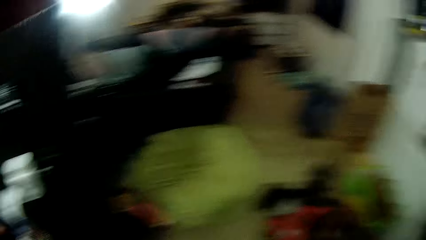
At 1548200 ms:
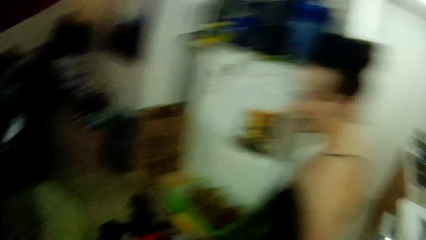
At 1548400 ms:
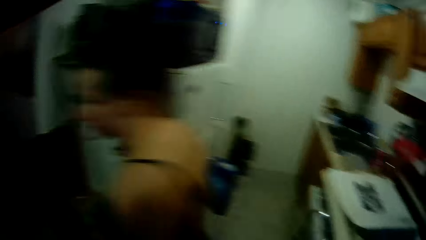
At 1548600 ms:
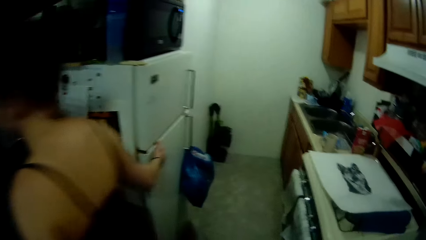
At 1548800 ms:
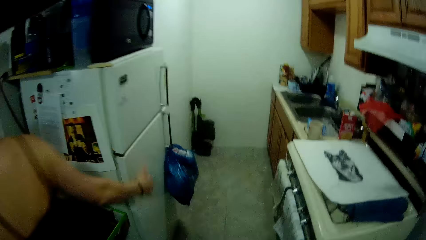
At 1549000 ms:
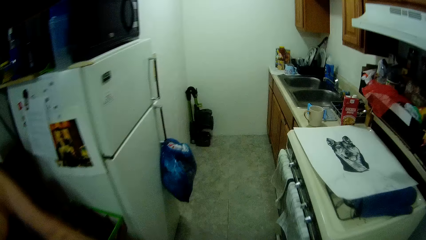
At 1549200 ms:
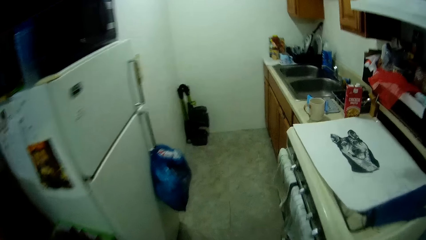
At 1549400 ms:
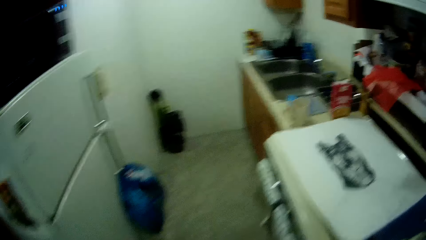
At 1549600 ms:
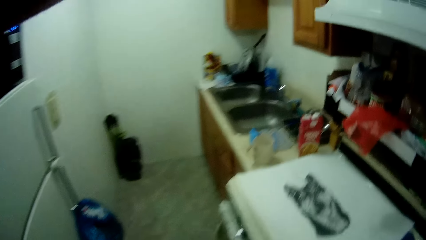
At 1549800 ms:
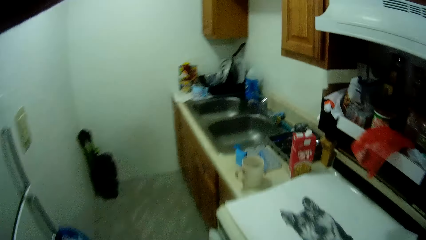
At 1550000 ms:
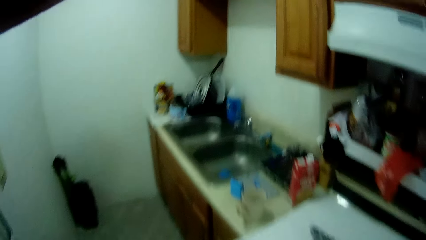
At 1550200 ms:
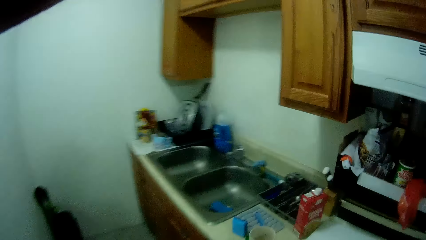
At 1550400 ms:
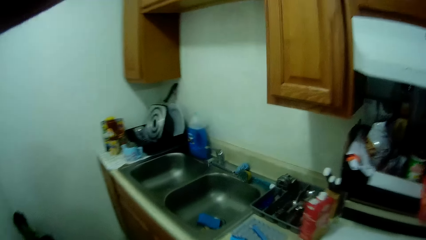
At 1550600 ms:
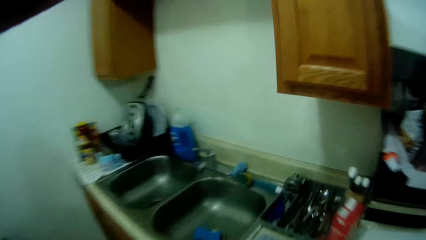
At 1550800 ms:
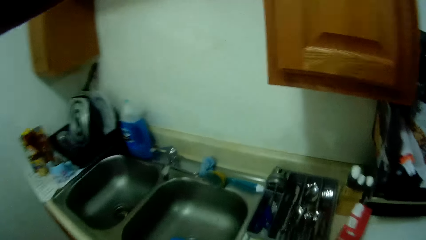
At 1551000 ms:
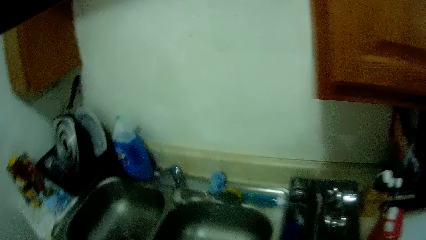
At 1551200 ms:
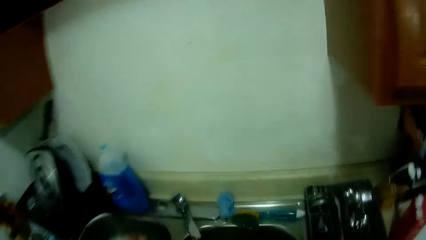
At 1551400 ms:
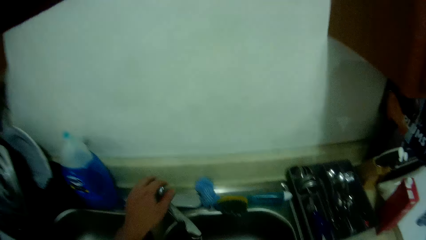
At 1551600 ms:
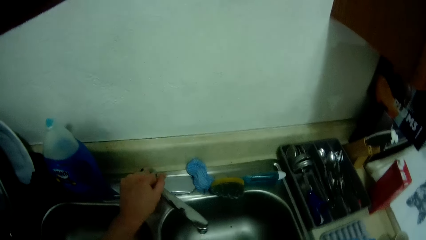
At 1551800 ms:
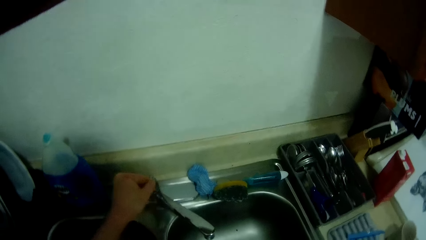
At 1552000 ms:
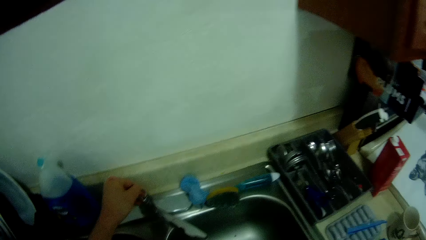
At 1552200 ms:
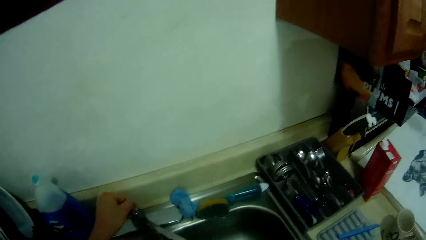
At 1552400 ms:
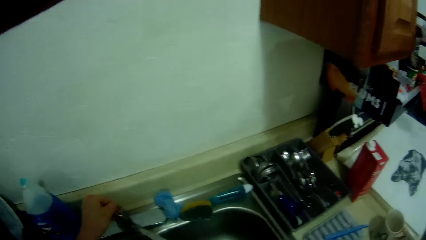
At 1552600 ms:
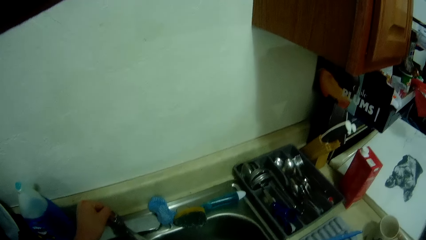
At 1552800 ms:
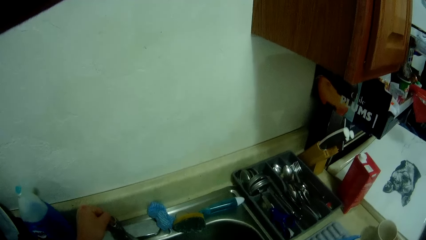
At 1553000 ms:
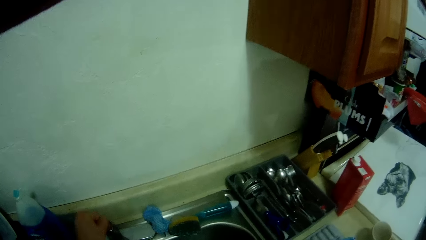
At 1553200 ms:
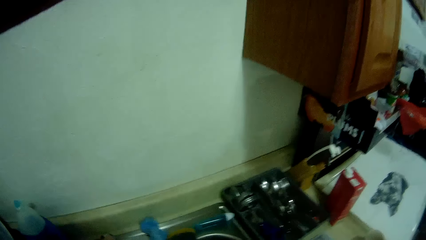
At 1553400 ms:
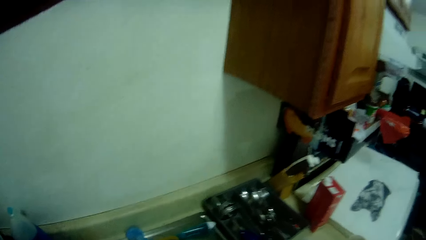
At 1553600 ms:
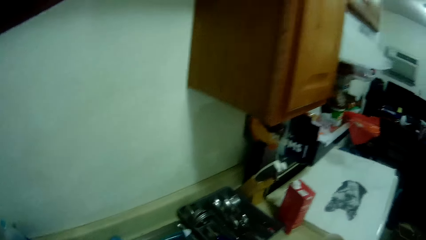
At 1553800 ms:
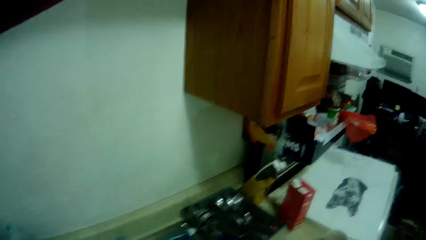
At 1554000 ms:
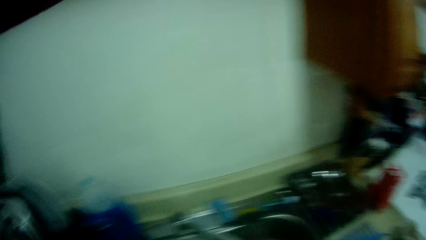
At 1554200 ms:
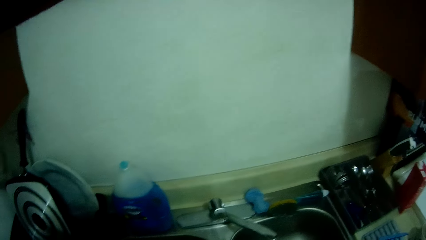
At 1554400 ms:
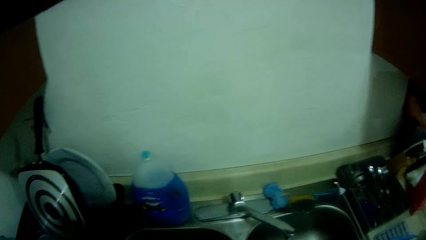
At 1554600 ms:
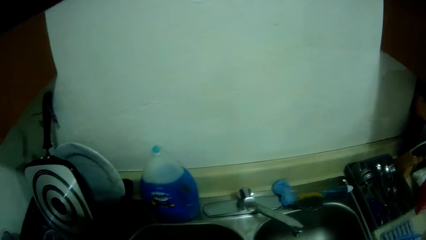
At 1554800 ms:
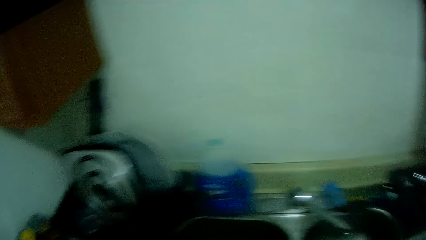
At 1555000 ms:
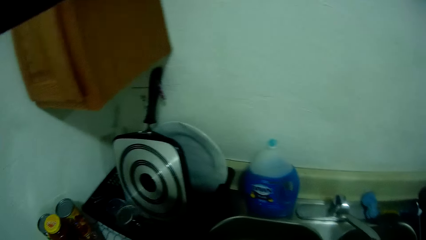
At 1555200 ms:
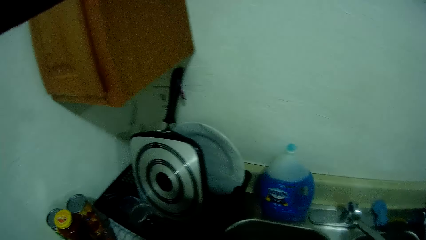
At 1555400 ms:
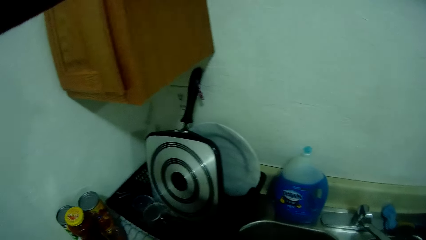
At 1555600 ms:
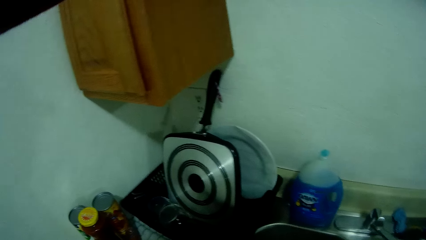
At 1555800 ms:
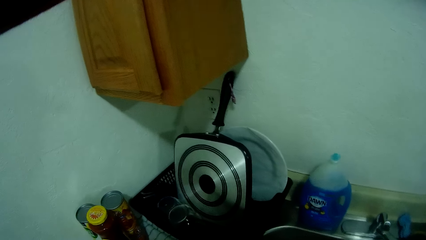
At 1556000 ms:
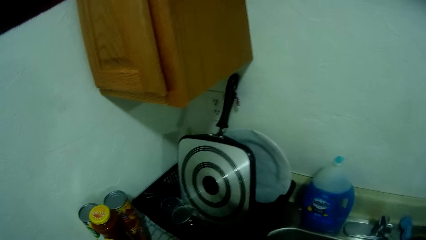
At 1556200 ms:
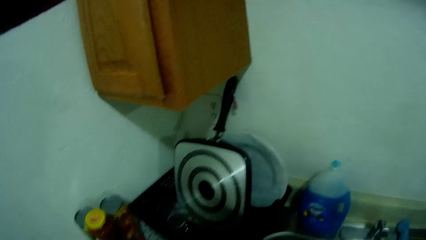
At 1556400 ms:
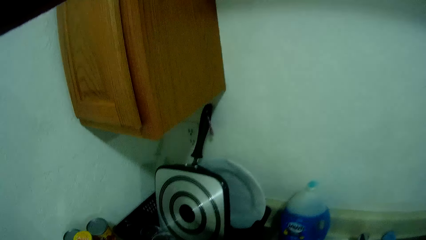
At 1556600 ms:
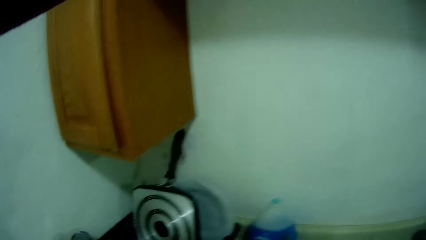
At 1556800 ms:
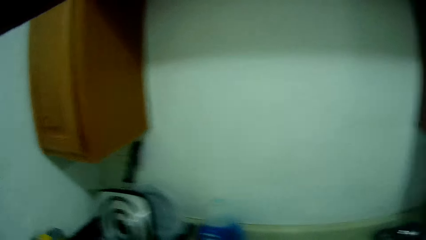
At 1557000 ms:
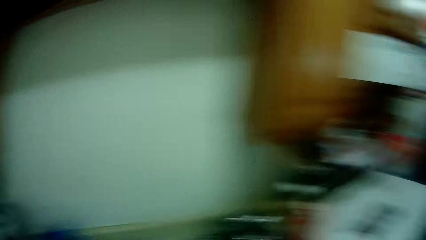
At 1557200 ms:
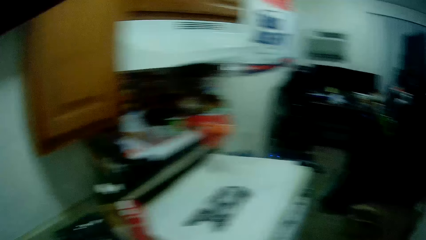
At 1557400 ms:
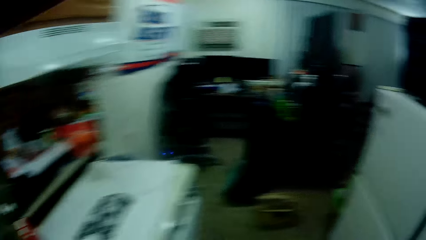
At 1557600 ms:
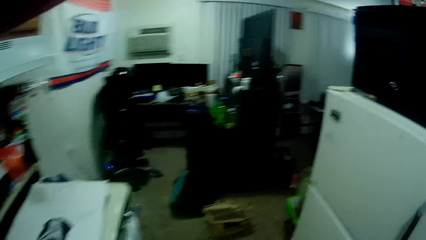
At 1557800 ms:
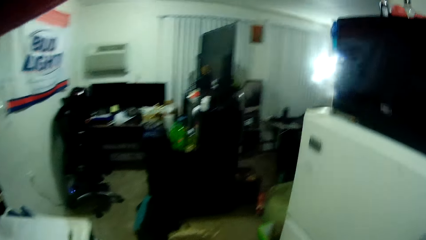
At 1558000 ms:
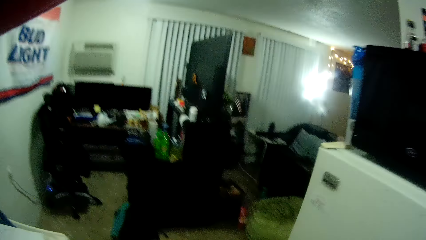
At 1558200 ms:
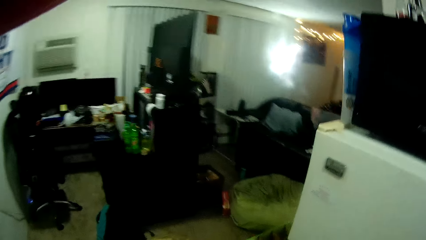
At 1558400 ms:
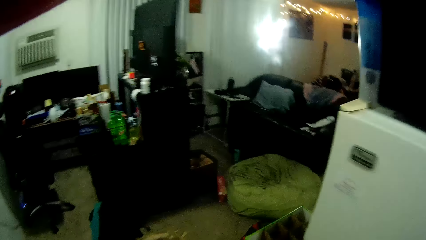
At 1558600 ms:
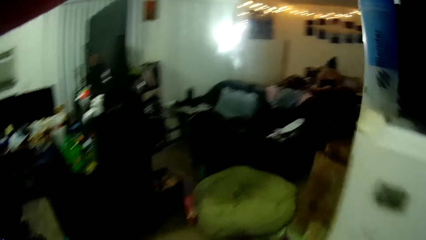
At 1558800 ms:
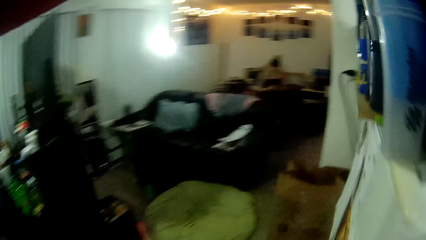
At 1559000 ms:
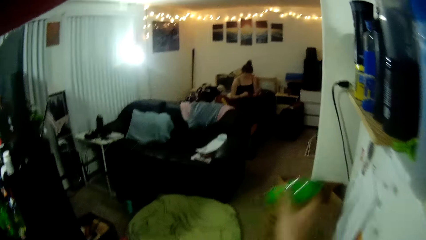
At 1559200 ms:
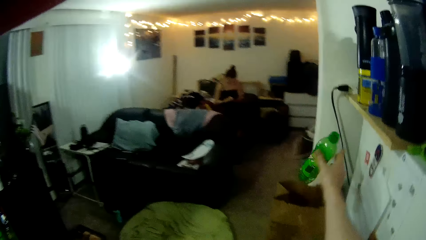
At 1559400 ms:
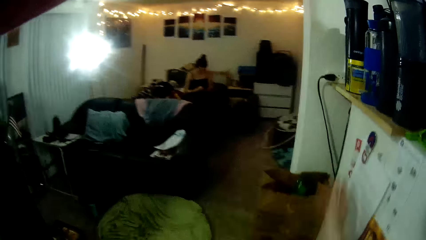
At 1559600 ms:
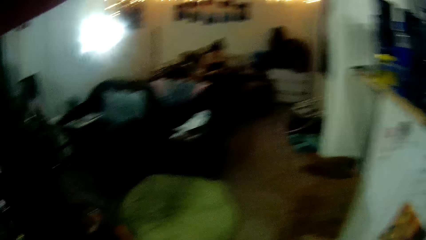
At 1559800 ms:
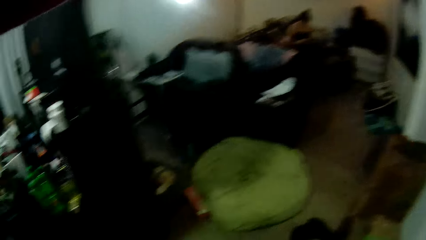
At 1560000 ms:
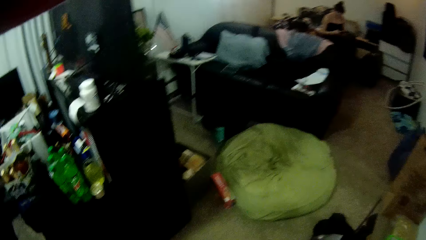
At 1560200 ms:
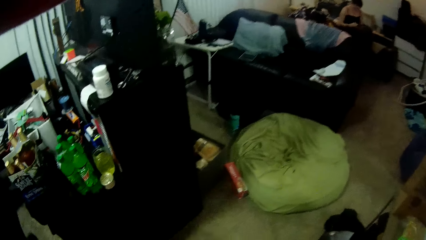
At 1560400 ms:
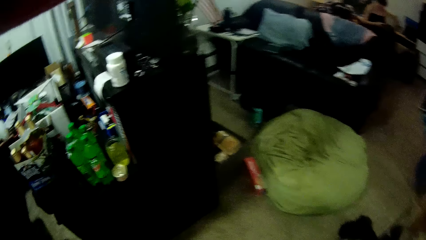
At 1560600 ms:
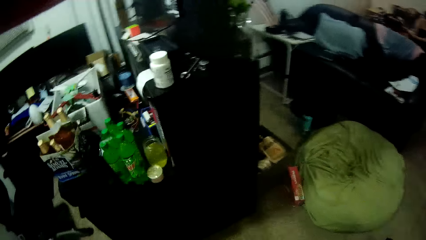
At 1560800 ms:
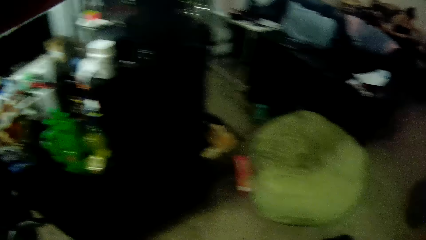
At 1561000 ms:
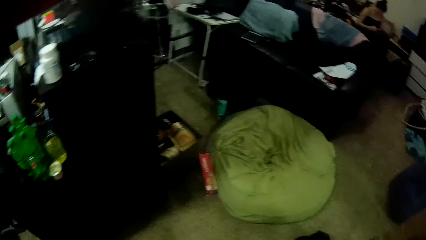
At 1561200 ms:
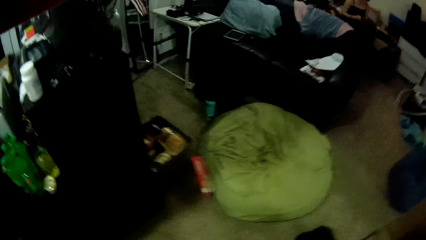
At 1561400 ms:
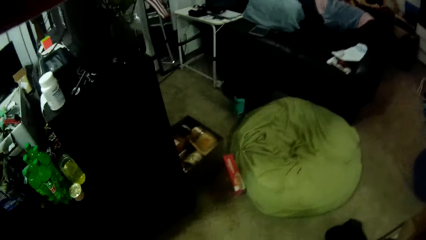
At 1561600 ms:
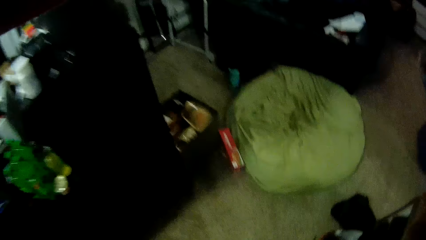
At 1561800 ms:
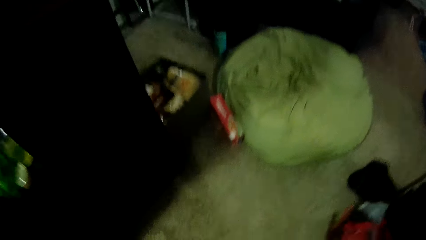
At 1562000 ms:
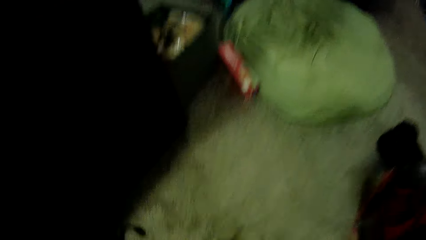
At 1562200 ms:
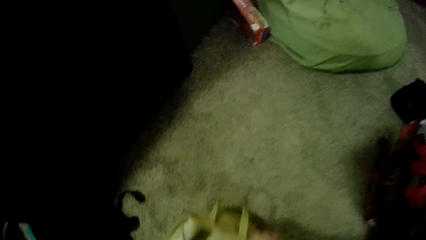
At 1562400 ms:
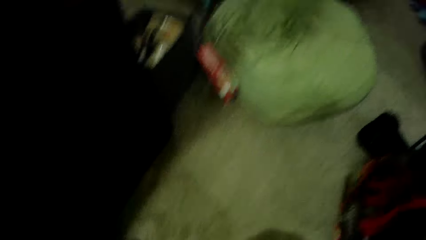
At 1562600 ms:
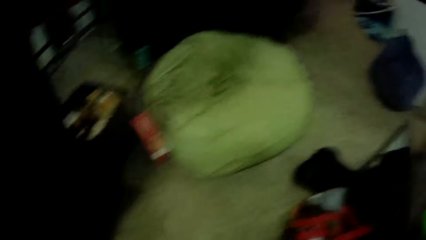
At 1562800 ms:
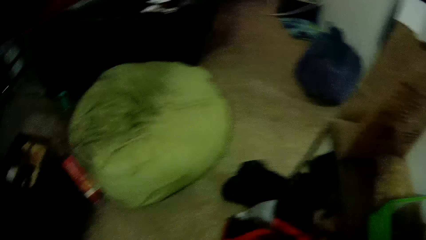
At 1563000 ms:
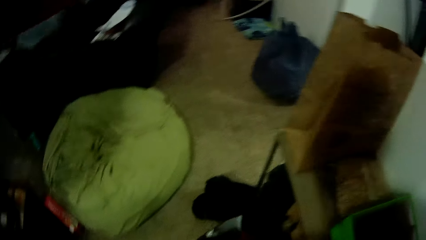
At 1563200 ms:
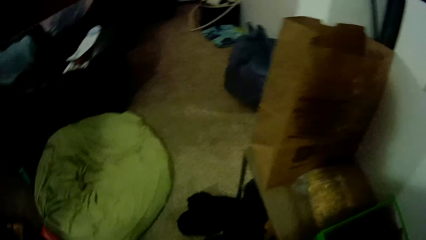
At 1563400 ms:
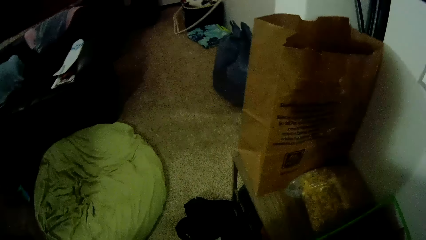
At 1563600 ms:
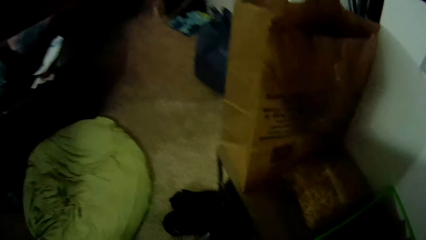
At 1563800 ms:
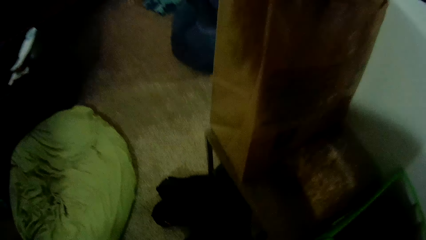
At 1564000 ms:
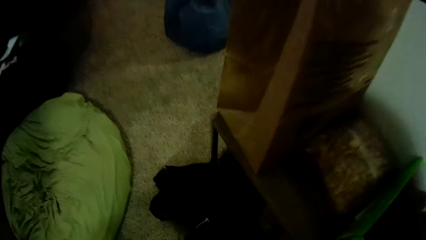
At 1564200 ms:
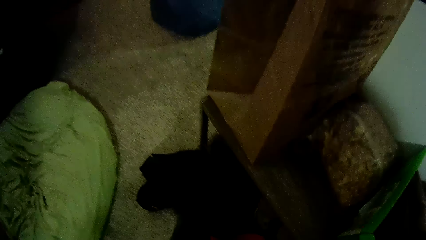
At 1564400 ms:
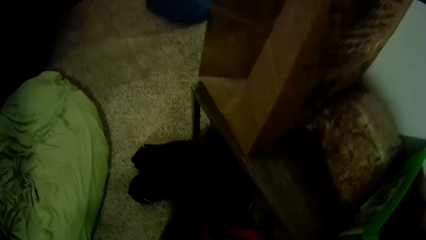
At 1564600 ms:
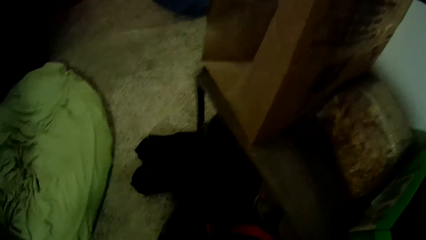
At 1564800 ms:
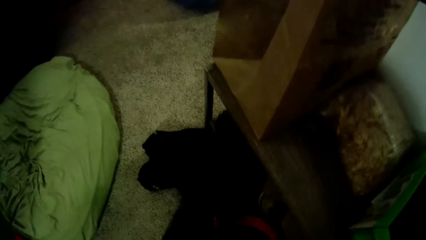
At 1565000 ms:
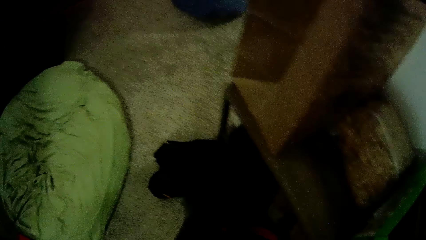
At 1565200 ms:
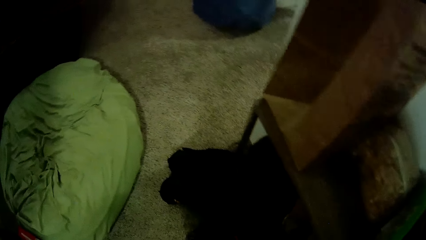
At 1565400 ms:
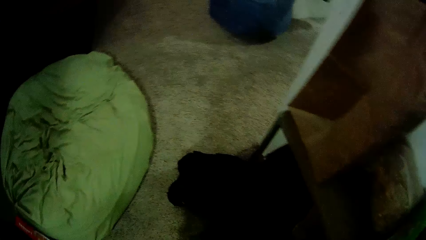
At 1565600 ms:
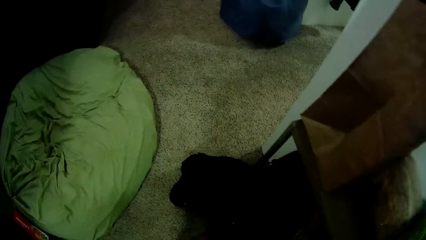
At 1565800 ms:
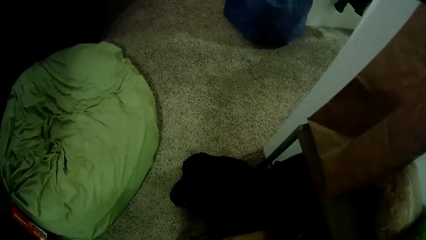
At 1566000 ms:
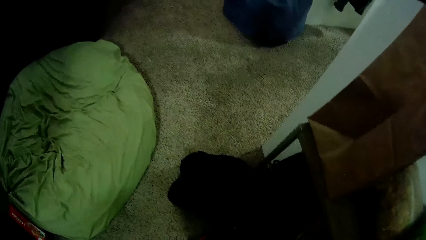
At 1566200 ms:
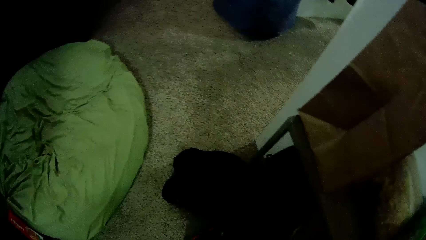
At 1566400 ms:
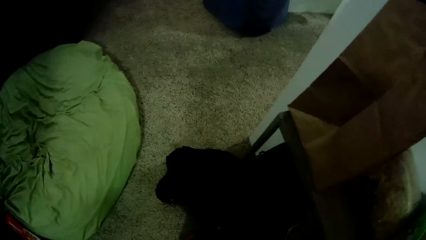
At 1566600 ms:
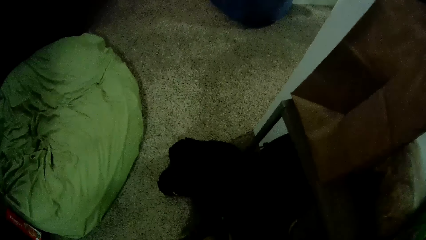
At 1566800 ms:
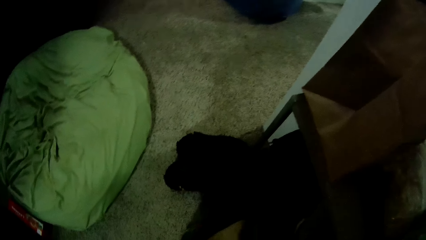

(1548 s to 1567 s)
The woman touches the fridge with her right hand. The woman walks in the house. The camera wearer walks towards the sink. He adjusts a tap knob with his left hand. He opens the tap. He looks around the kitchen. He walks forward. He throws a plastic bottle into a paper bag with his right hand. He picks up a bag from the floor with his right hand. He drops the bag under a table with his right hand.
